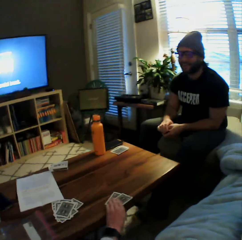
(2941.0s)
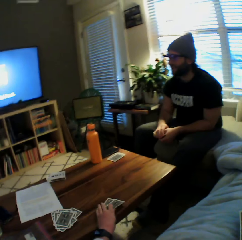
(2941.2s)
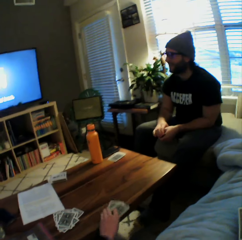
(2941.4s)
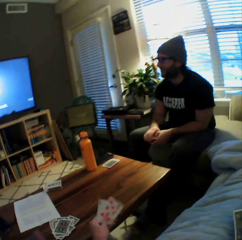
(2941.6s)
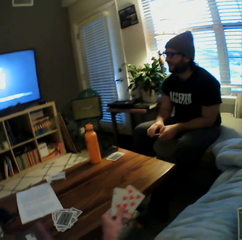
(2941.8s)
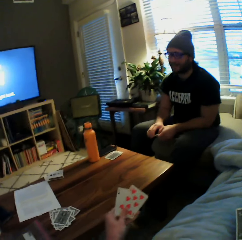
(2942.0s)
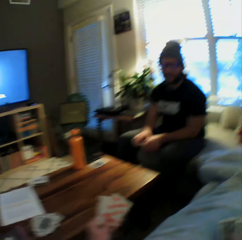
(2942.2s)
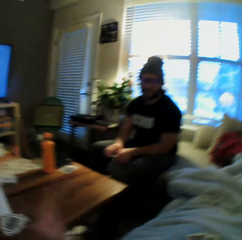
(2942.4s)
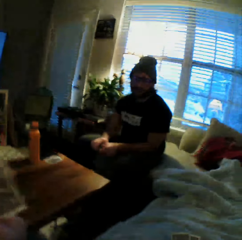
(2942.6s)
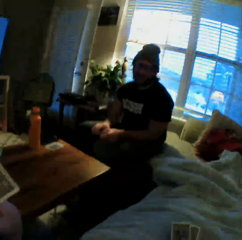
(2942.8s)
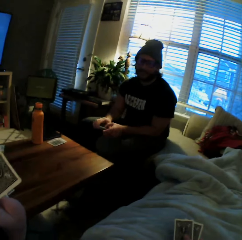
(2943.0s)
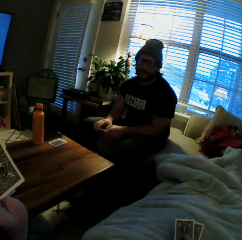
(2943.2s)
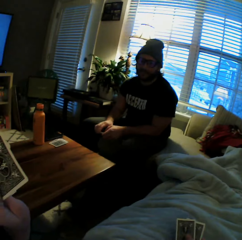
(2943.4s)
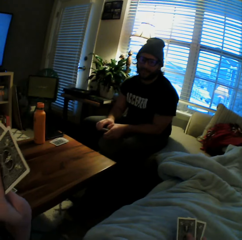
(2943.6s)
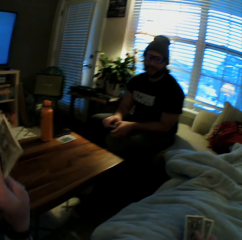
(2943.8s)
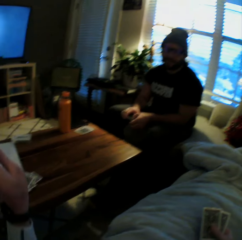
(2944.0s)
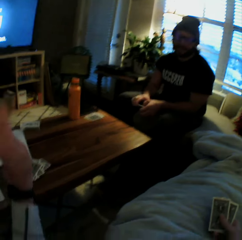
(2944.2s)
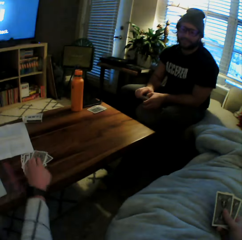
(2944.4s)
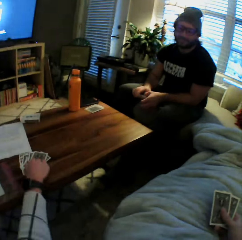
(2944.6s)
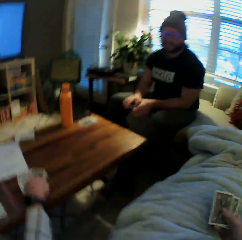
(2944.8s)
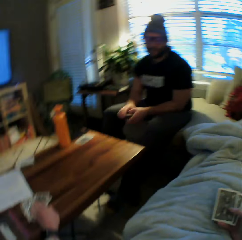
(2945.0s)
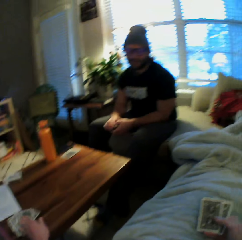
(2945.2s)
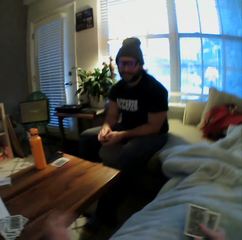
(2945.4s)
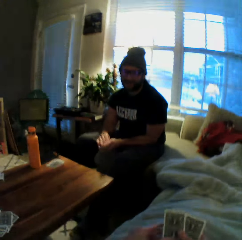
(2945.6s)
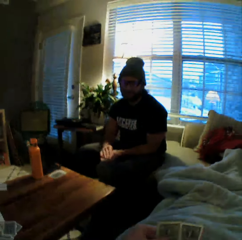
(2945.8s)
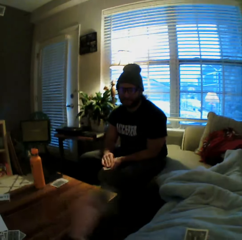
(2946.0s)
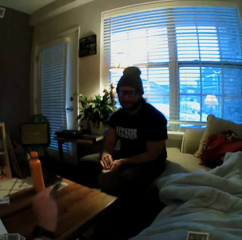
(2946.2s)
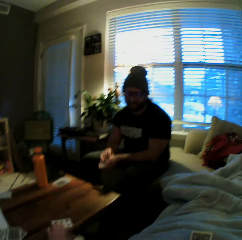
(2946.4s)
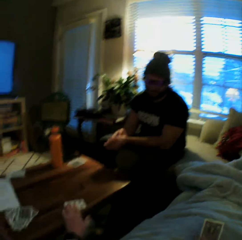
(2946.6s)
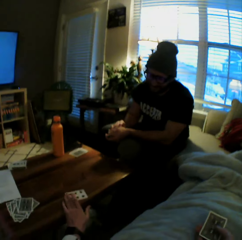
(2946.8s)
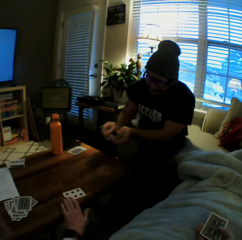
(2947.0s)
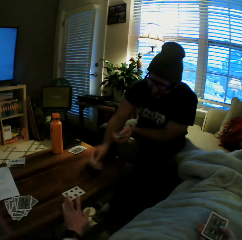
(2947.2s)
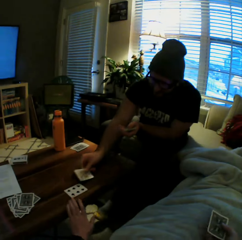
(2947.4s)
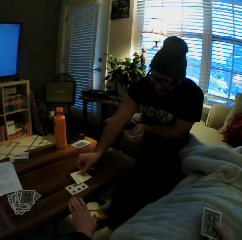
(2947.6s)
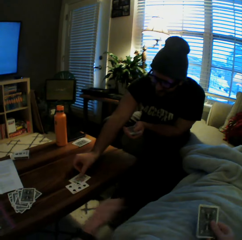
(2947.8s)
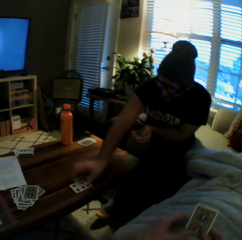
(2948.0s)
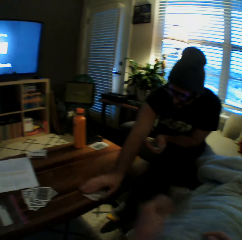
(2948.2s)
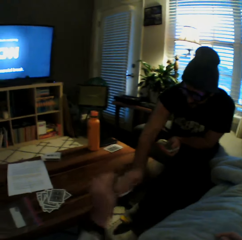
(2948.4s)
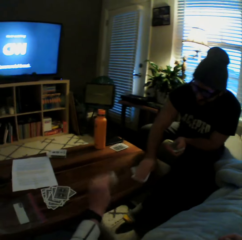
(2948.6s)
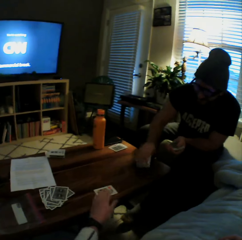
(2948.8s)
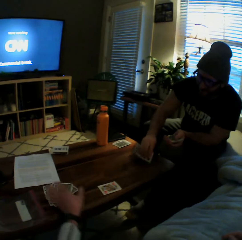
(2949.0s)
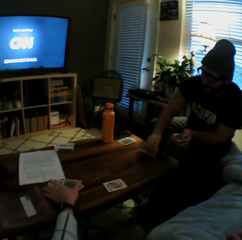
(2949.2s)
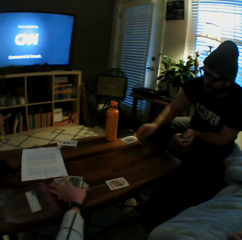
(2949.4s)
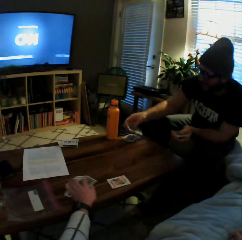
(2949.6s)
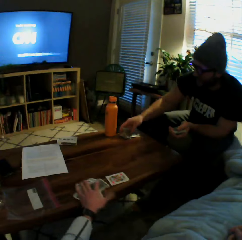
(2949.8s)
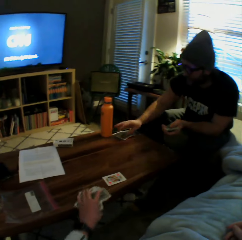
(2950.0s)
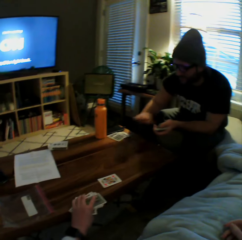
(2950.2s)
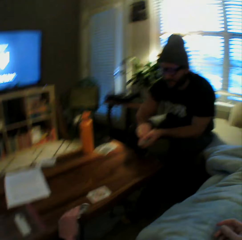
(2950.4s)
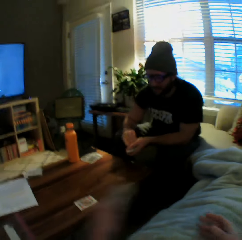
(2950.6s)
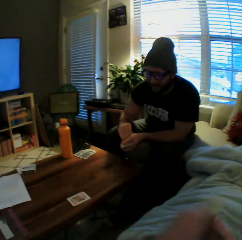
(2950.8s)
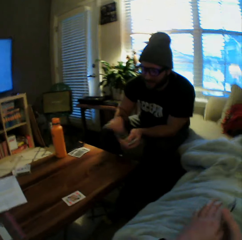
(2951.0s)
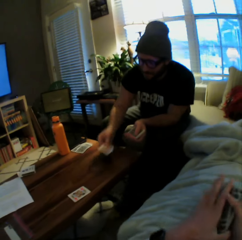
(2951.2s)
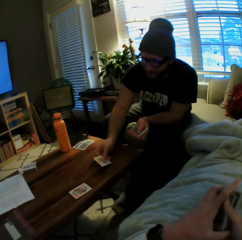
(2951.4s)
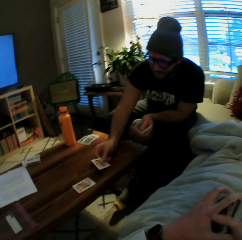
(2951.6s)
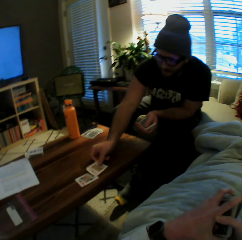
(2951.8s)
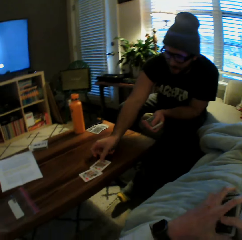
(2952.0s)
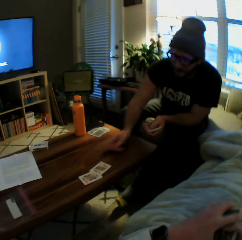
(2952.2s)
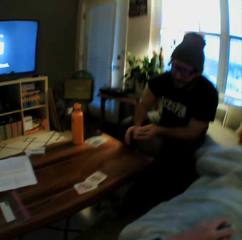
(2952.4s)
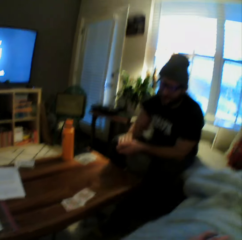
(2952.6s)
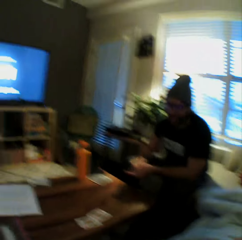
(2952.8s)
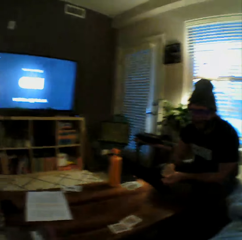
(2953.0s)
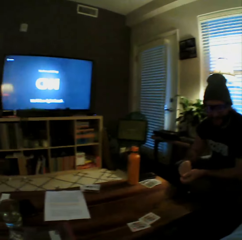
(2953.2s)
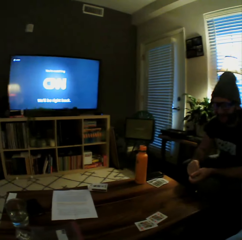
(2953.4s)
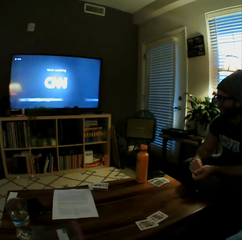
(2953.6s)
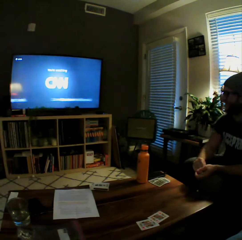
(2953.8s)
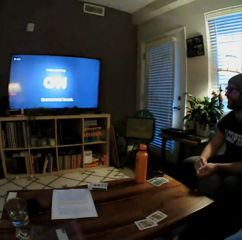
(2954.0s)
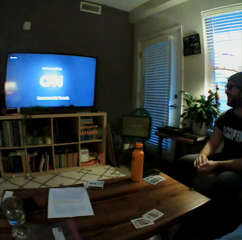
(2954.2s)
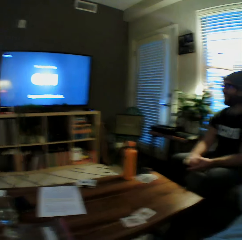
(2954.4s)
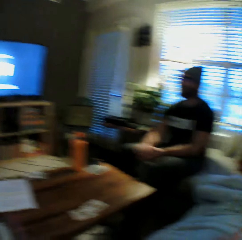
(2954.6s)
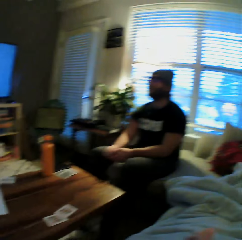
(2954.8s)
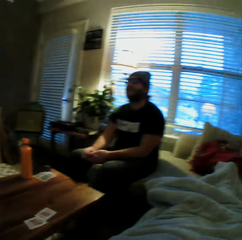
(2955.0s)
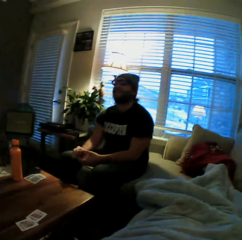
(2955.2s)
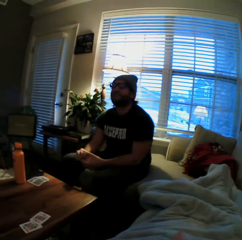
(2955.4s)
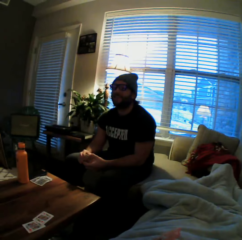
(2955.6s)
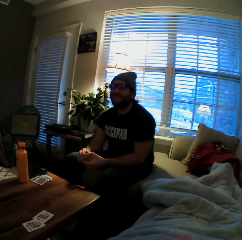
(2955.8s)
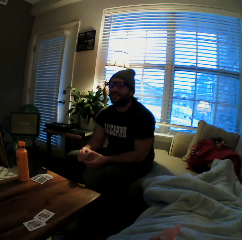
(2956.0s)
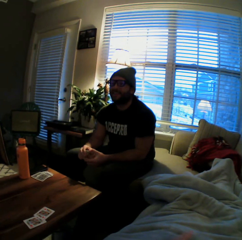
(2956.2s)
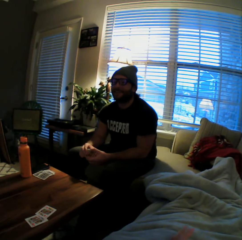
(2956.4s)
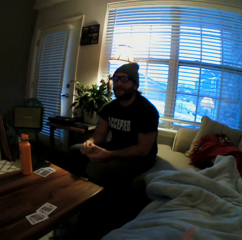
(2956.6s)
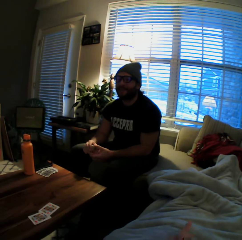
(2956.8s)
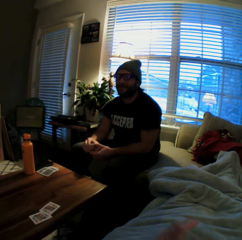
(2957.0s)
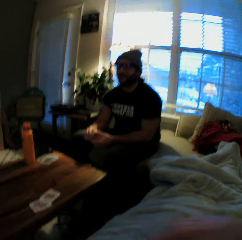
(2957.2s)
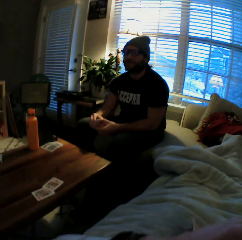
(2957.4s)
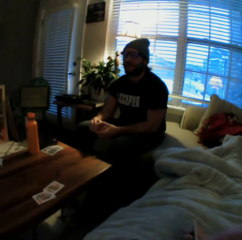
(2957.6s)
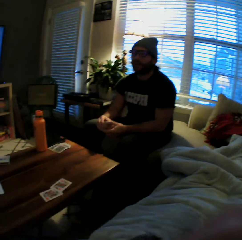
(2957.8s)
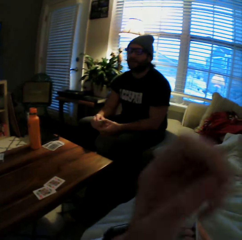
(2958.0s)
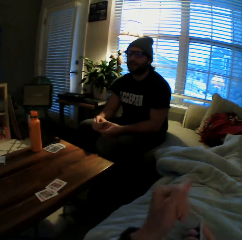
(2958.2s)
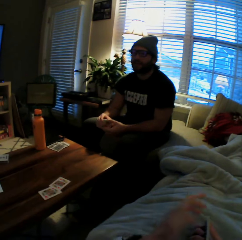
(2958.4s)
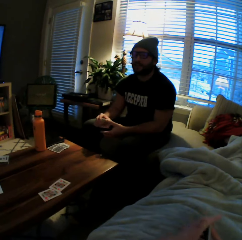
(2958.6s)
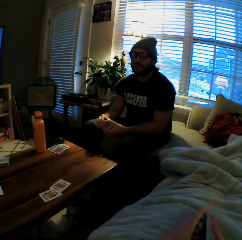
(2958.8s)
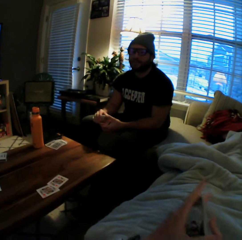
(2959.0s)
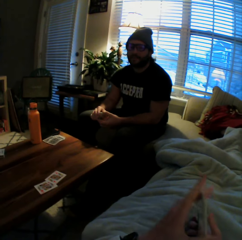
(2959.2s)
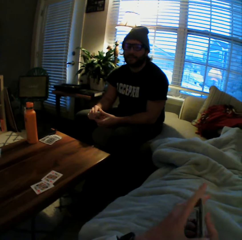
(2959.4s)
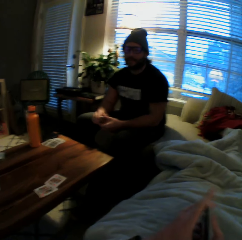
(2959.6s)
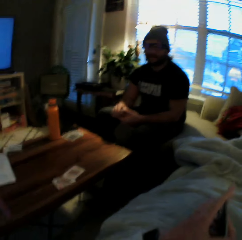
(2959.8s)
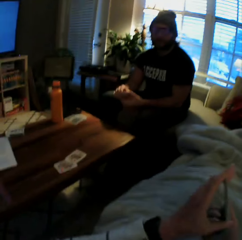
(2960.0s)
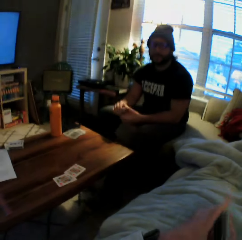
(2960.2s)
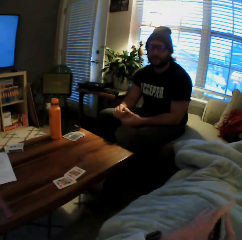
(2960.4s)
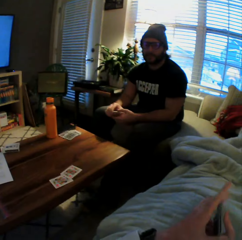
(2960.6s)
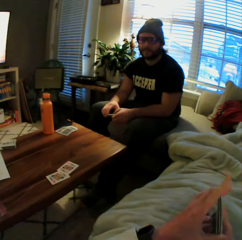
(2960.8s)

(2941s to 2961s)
The camera wearer picks up the cards from the table with her left hand. She shows off the cards. She drops the cards on the table with her right hand. She plays a card on the table with her right hand. A man plays a card on the table with his right hand. The man picks up the cards from the table with his right hand. The camera wearer puts cards on the table. The man drops the cards from the table with his right hand. The man puts cards aside. The camera wearer picks up some cards from the table with her left hand. She transfers the cards from her left hand to her right hand. The man plays another card on the table with his right hand. The camera wearer raises her hand.

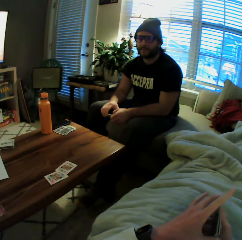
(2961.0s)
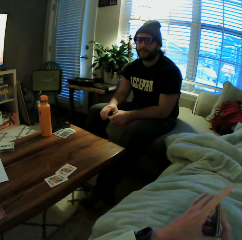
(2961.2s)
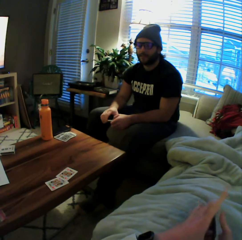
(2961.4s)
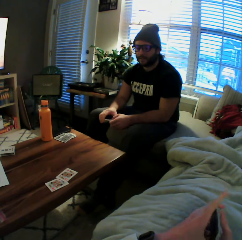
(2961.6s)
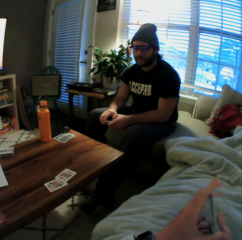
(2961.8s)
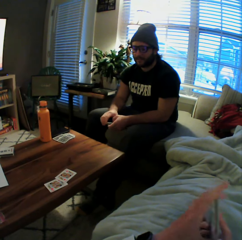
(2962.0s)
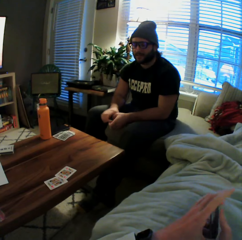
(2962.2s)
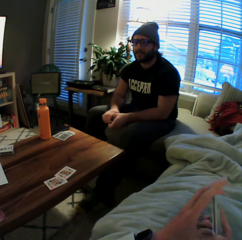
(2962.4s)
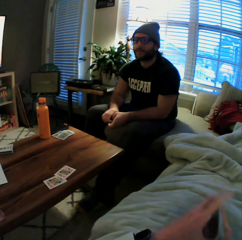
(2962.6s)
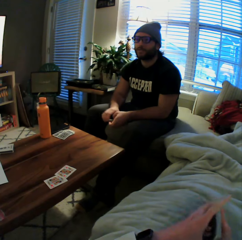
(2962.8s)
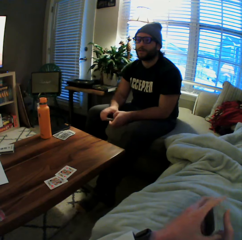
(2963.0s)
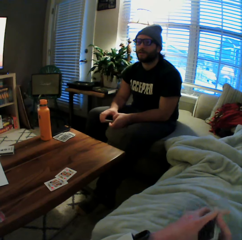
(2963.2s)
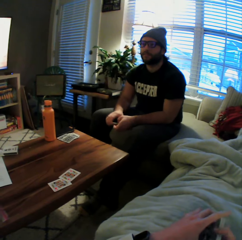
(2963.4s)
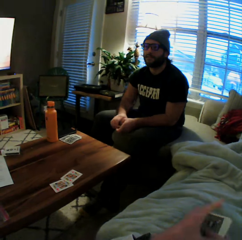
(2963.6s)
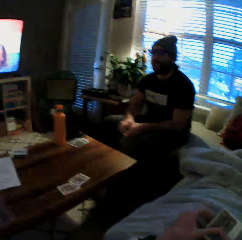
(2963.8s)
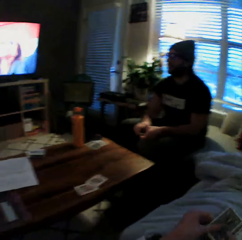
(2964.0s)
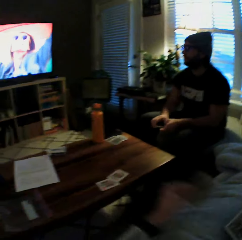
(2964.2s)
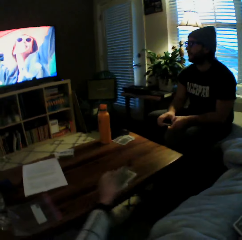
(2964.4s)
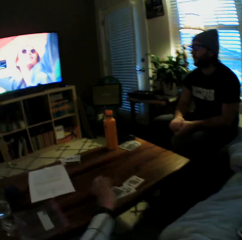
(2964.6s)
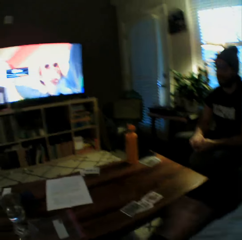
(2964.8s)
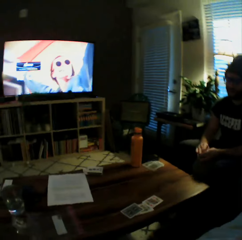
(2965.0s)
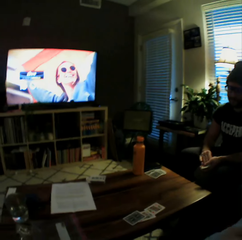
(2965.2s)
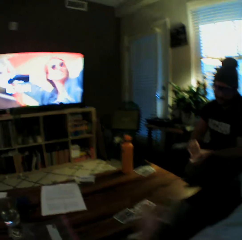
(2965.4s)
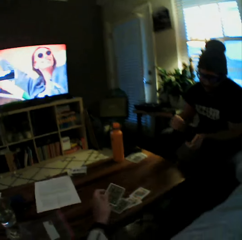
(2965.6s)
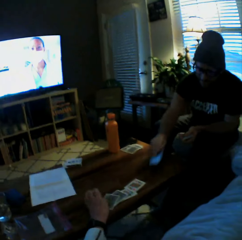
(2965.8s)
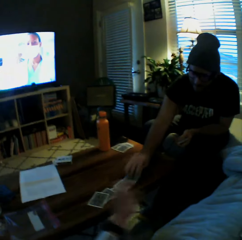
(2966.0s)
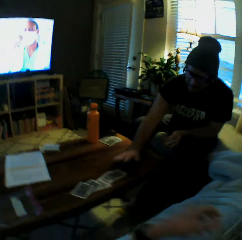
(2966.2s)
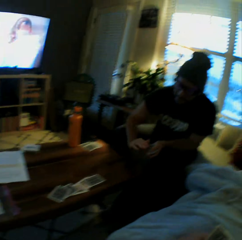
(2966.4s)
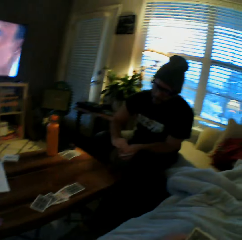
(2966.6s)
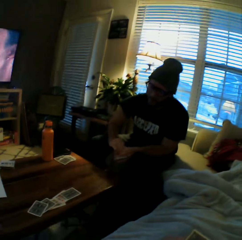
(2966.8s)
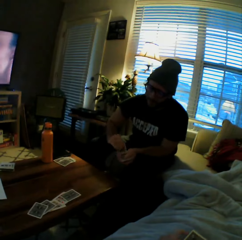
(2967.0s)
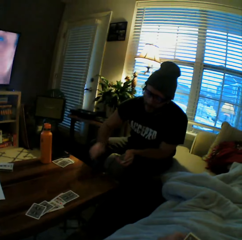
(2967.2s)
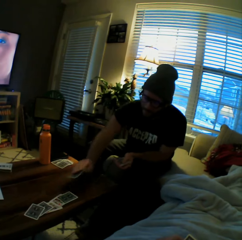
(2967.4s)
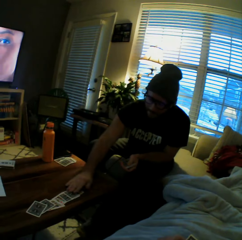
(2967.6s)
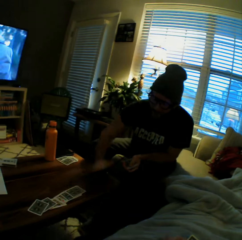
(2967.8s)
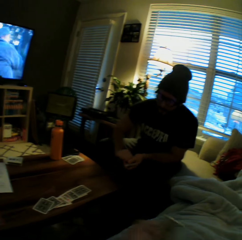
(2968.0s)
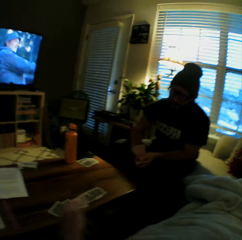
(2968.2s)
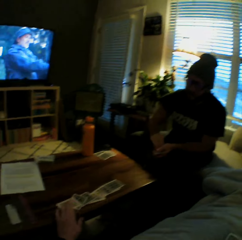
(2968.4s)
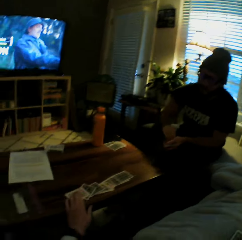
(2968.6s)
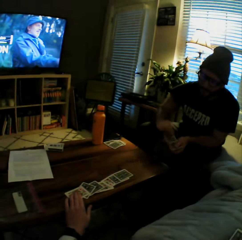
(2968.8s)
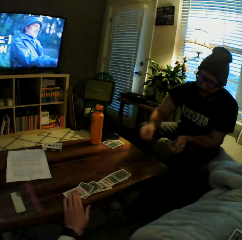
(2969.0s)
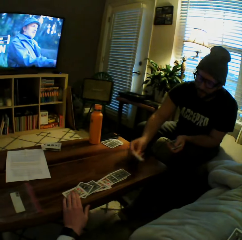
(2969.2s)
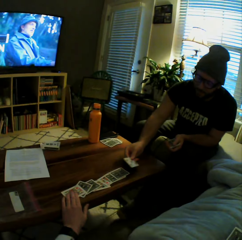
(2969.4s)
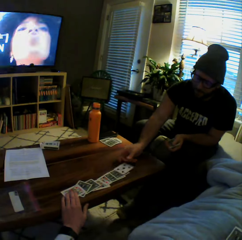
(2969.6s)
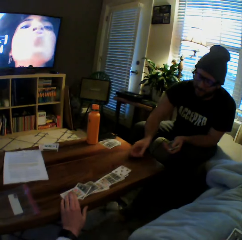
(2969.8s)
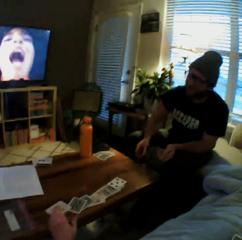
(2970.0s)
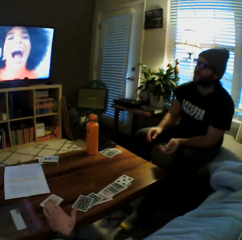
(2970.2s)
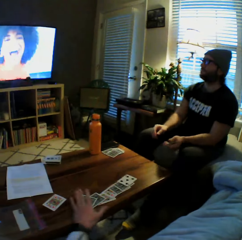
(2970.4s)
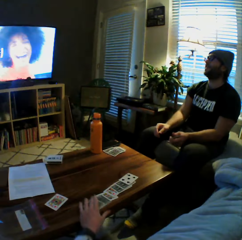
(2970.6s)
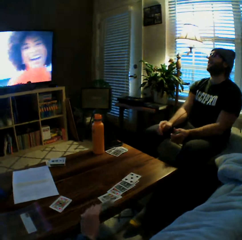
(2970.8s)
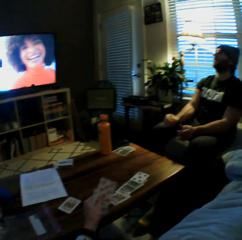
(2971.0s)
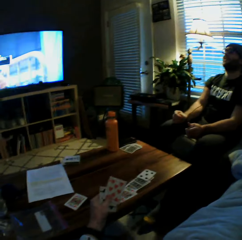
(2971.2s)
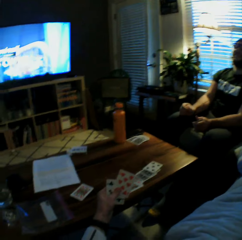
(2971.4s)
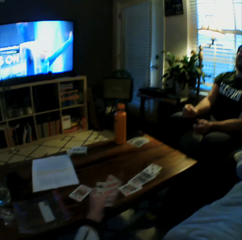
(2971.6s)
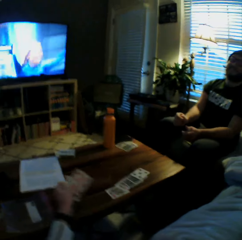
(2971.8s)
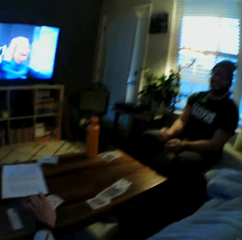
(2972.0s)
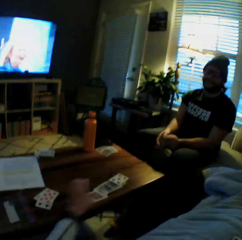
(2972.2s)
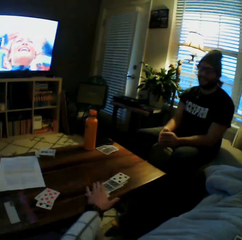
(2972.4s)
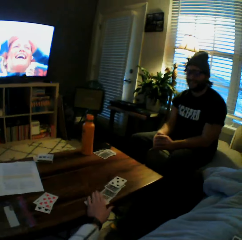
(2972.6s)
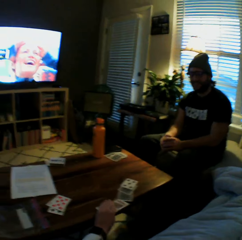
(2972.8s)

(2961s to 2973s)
A man shakes cards on the table. The camera wearer drops the set of cards on the table with her left hand. She plays another card on the table with her right hand. The man plays another card on the table with his right hand. The camera wearer plays another card on the table with her right hand. The man plays another card on the table with his right hand. The camera wearer moves the card on the table with her right hand. She picks up some cards from the table with her left hand. She drops some cards on the table with her left hand.
